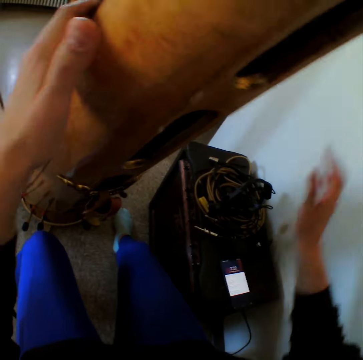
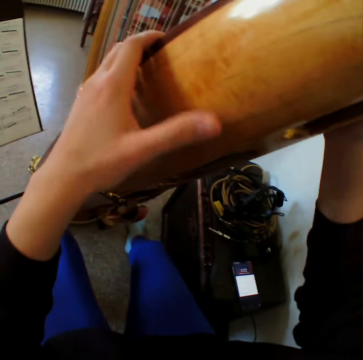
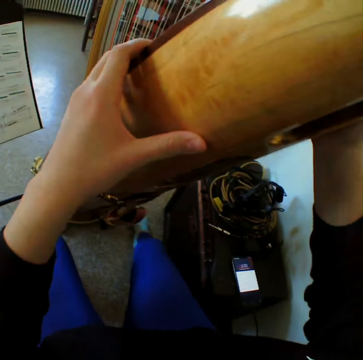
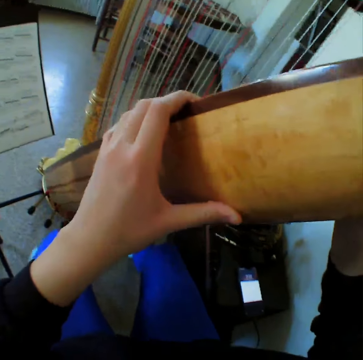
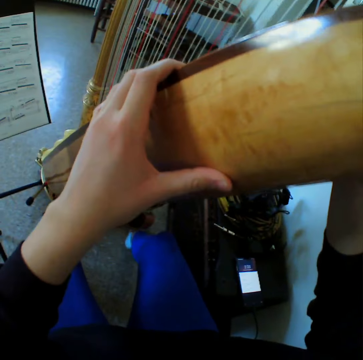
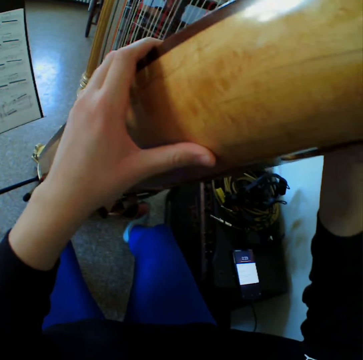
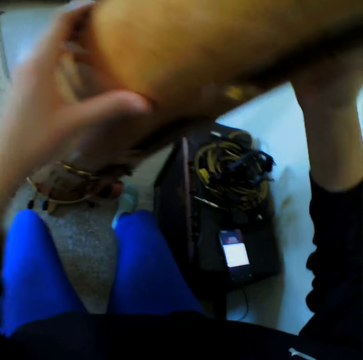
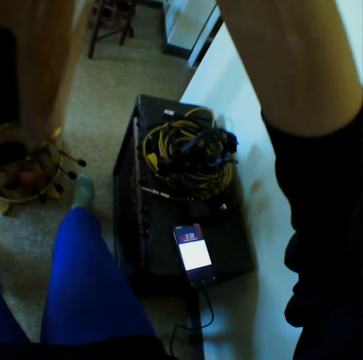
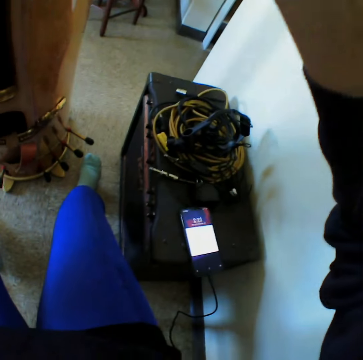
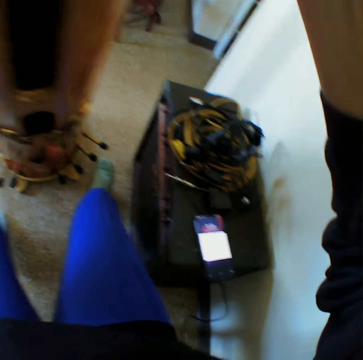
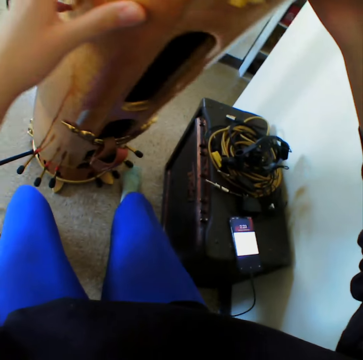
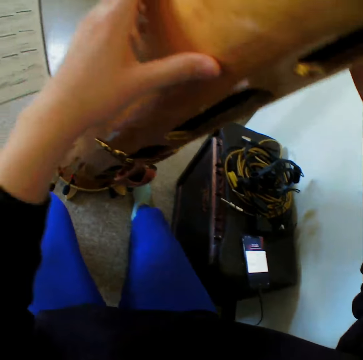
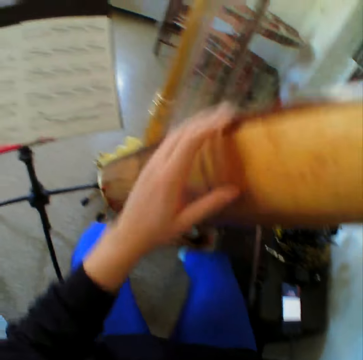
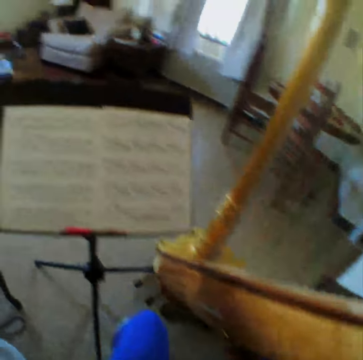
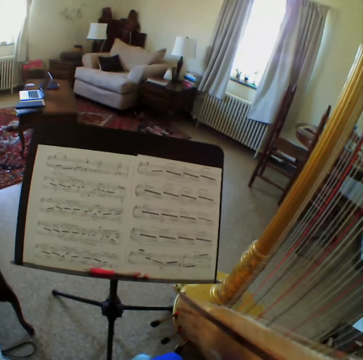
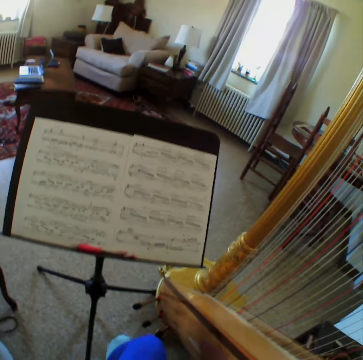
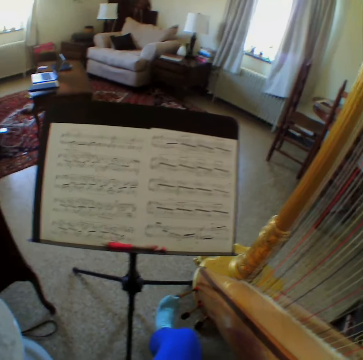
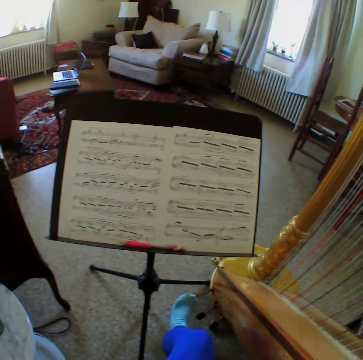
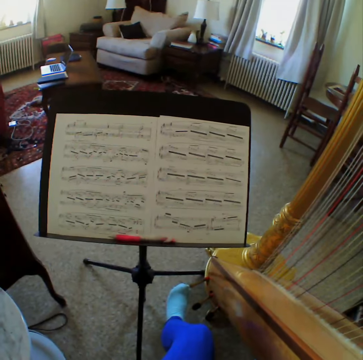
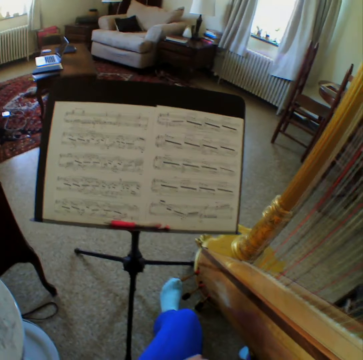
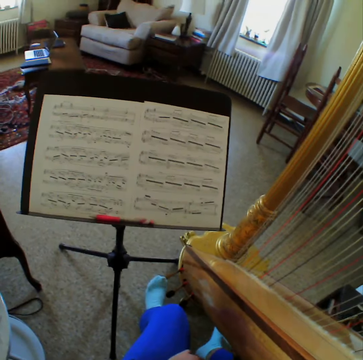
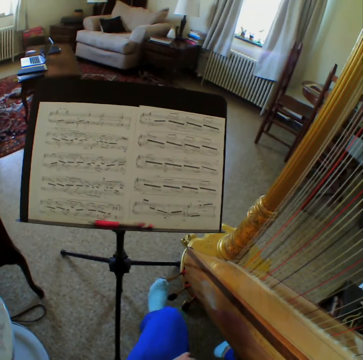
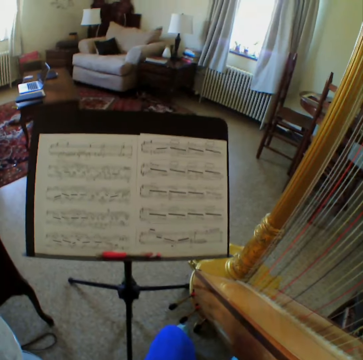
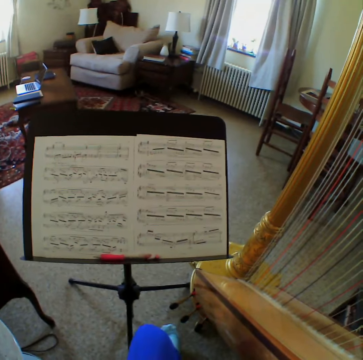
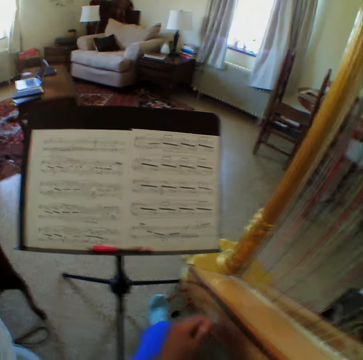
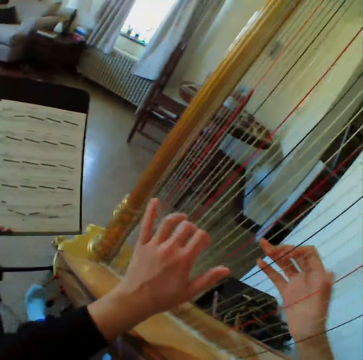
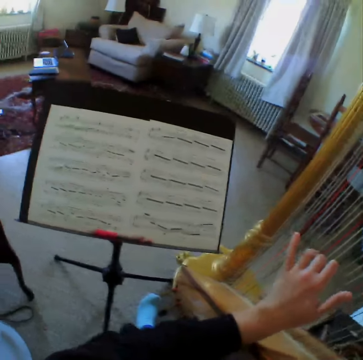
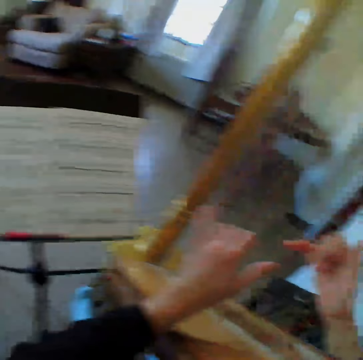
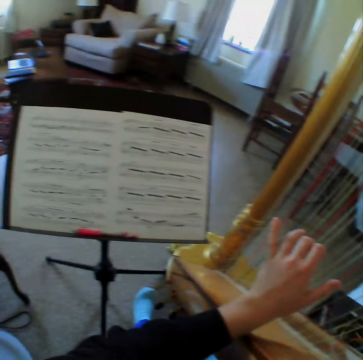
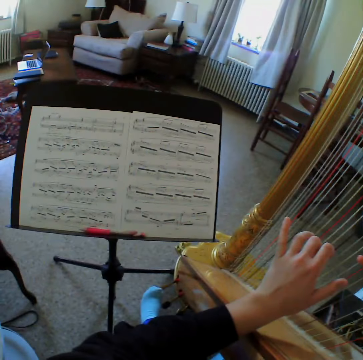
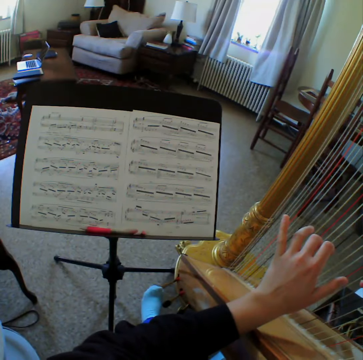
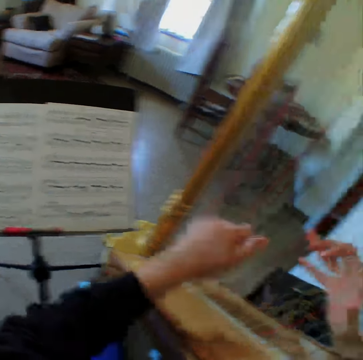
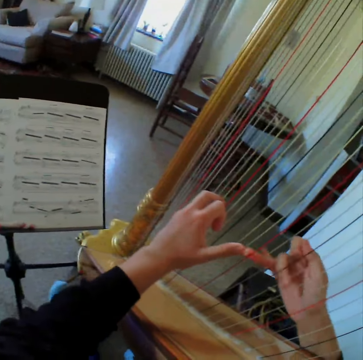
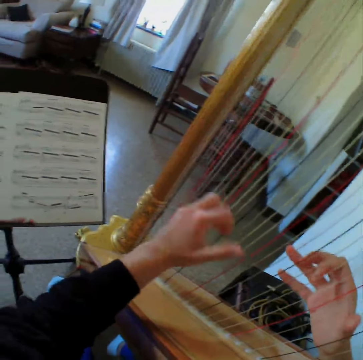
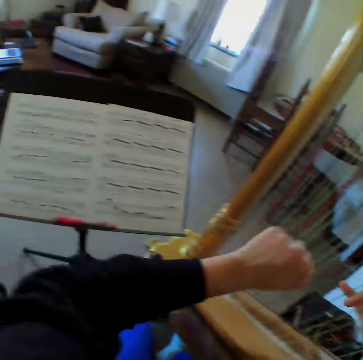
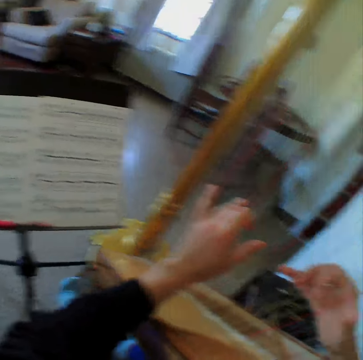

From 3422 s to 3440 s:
The camera wearer touches the harp with both hands. They move the leg. They look at the phone. They look at the papers. They move the leg. They look at the papers. They move the leg. They move the leg again. They look at the papers. They move the leg. They play the harp with both hands.

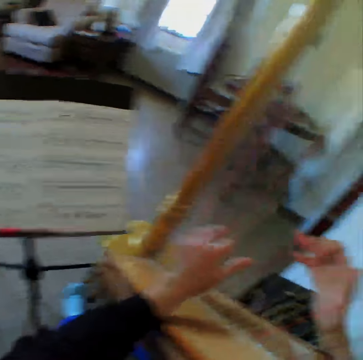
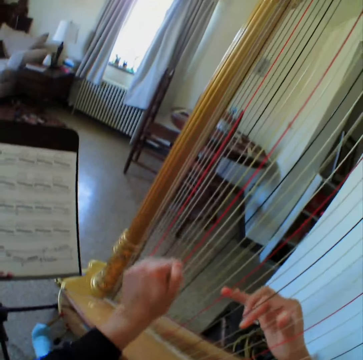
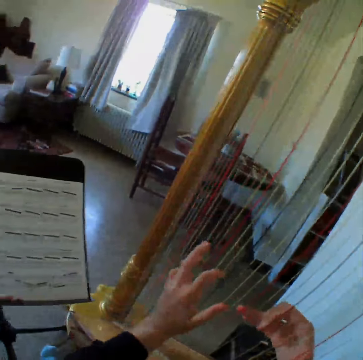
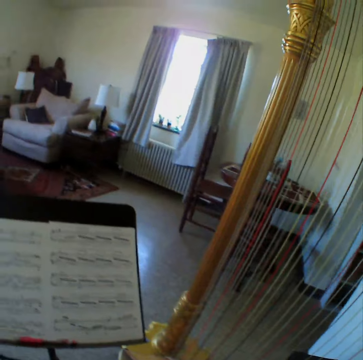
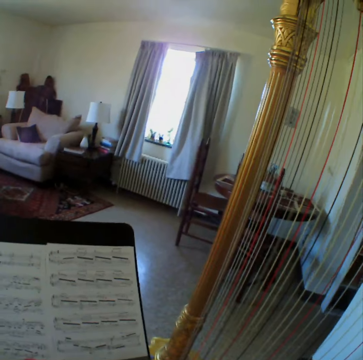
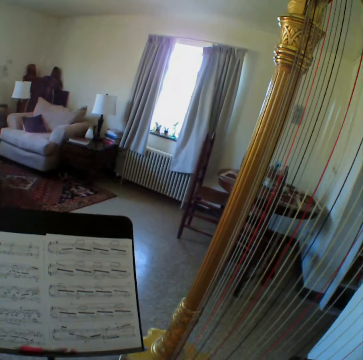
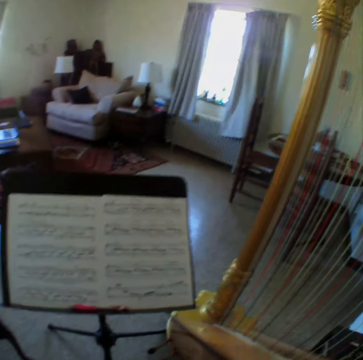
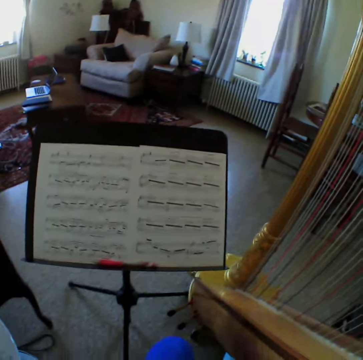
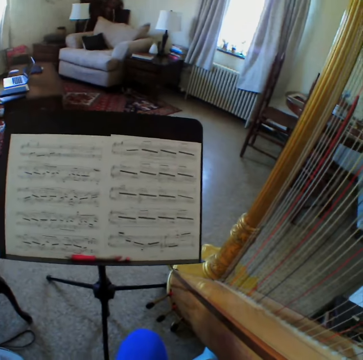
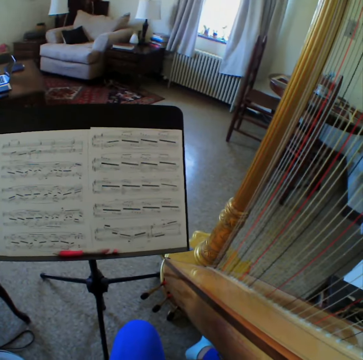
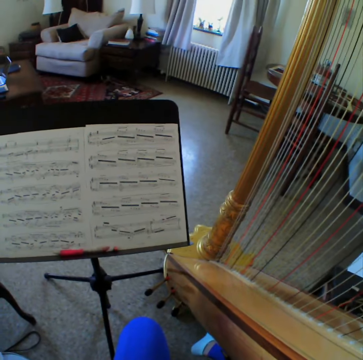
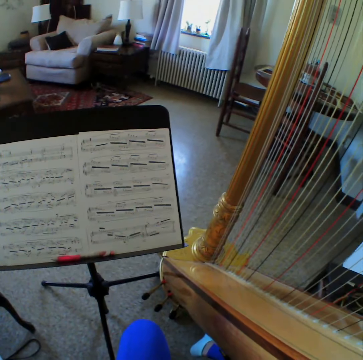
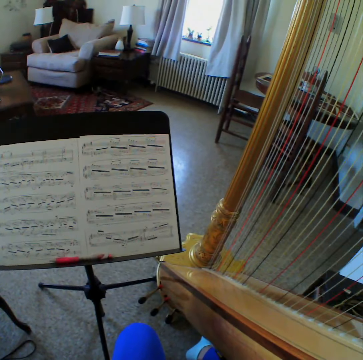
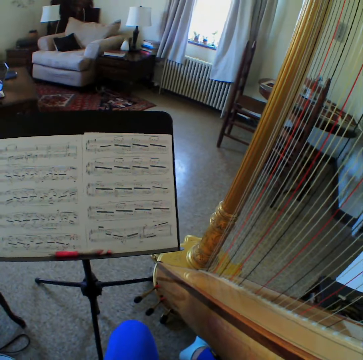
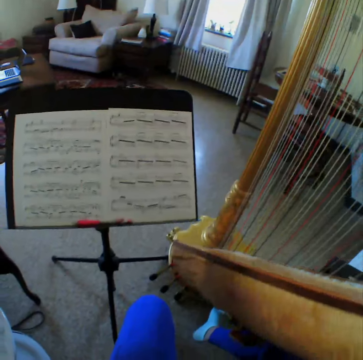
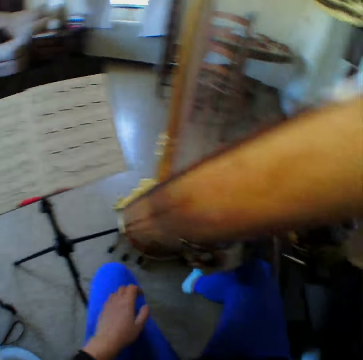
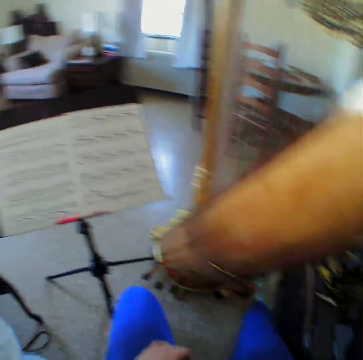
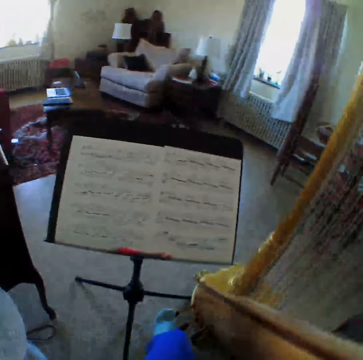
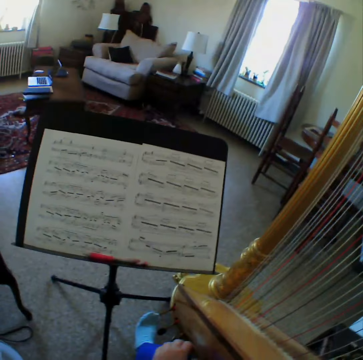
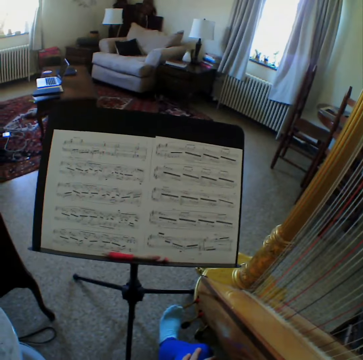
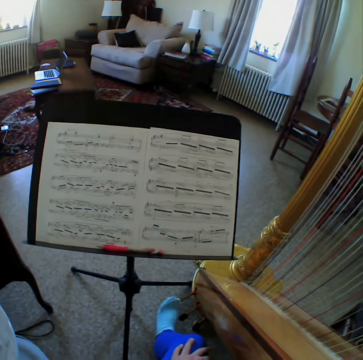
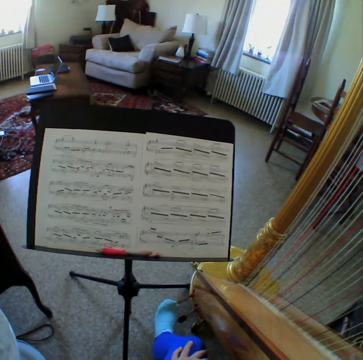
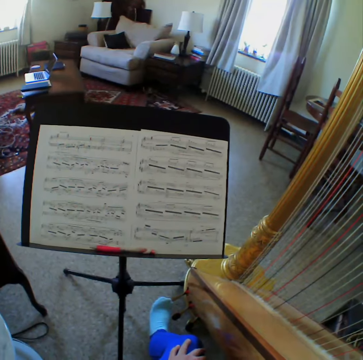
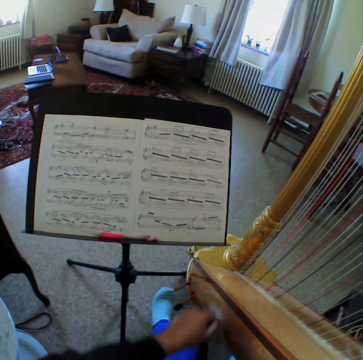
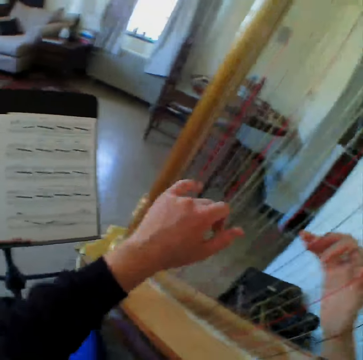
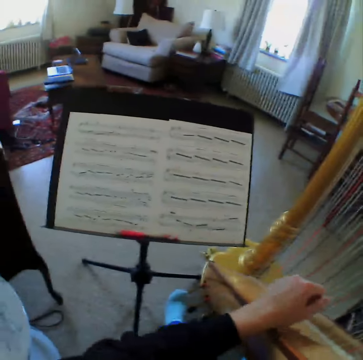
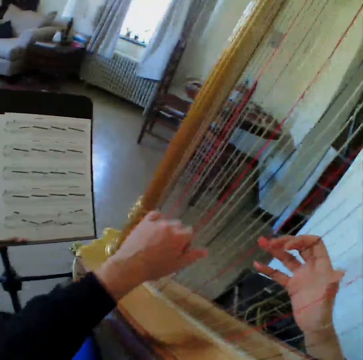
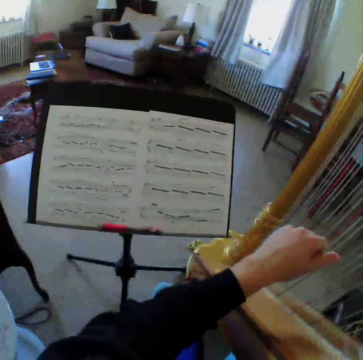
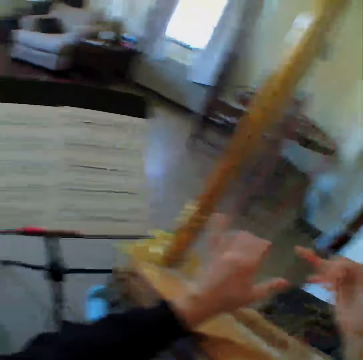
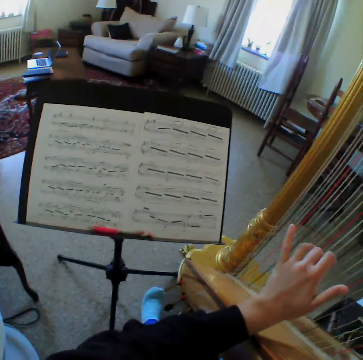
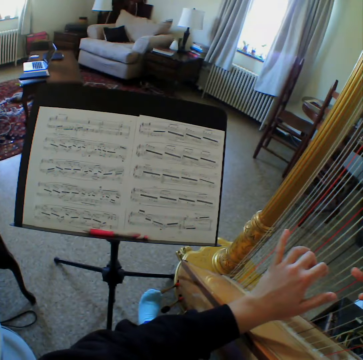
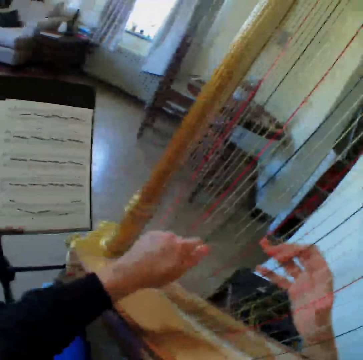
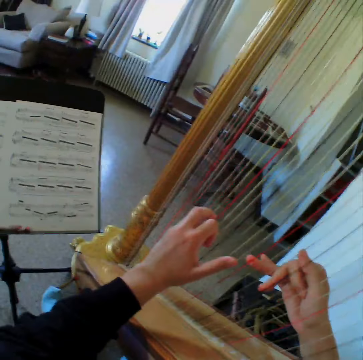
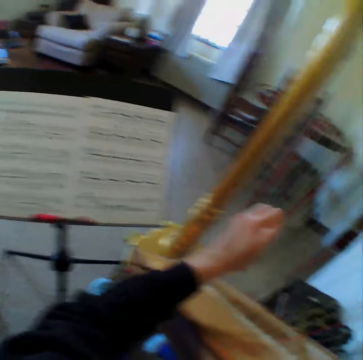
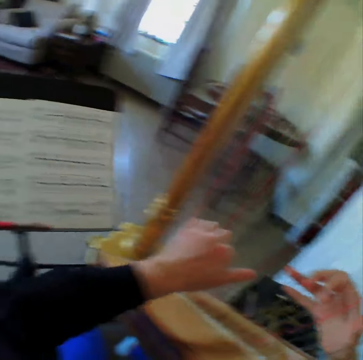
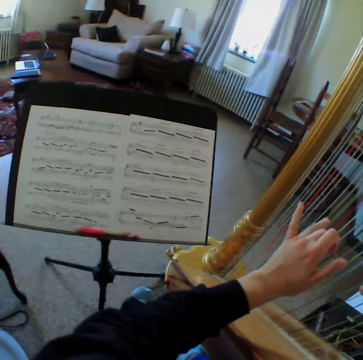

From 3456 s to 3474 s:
The camera wearer removes both hands from the strings of the harp. They look at the papers. They move the leg. They look at the papers. They play the harp with both hands.

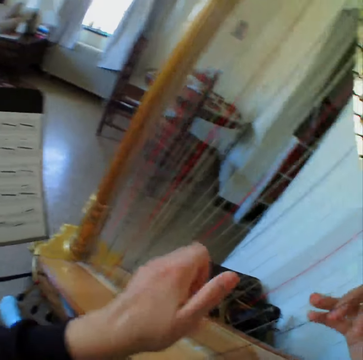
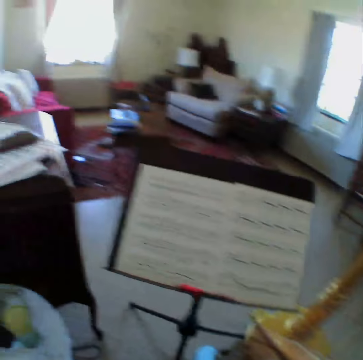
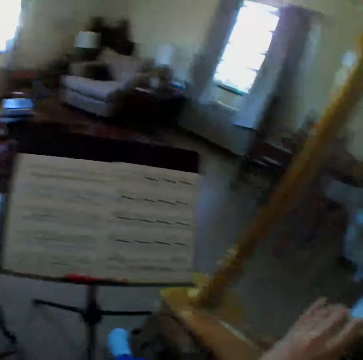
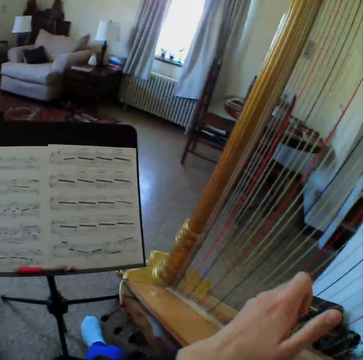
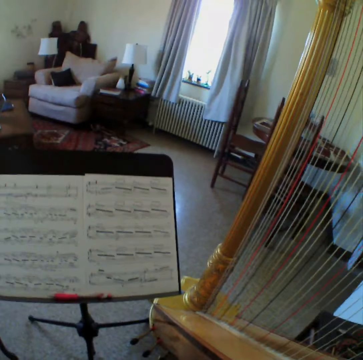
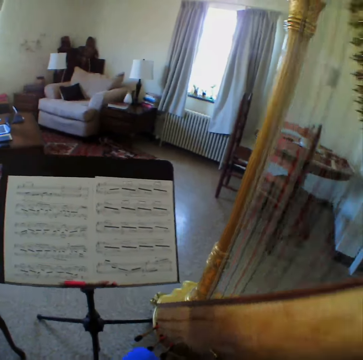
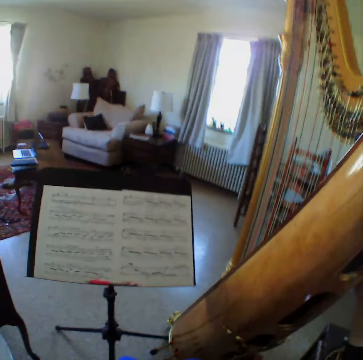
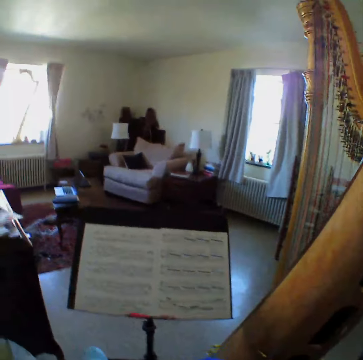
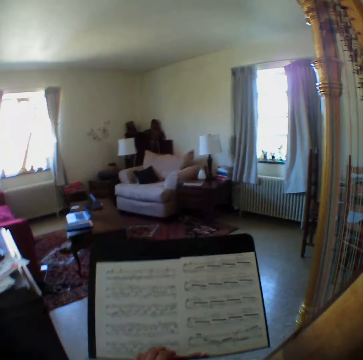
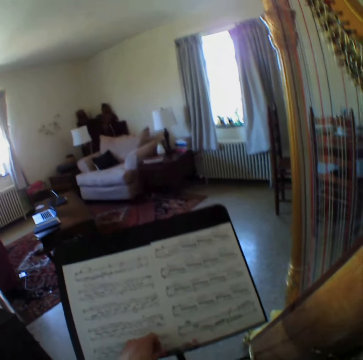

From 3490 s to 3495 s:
The camera wearer removes her hand from the strings of the harp. She looks at the papers. She puts the pen on the paper.
